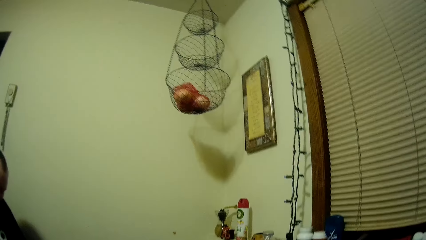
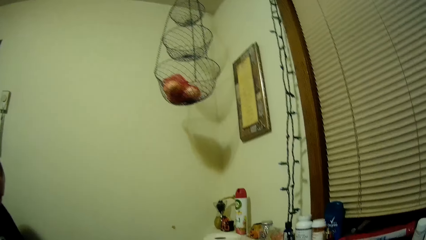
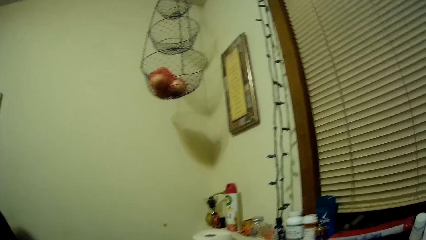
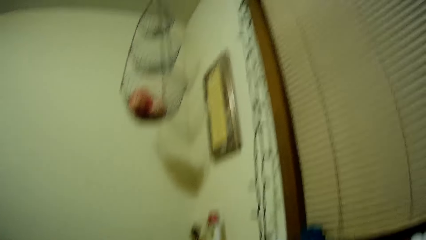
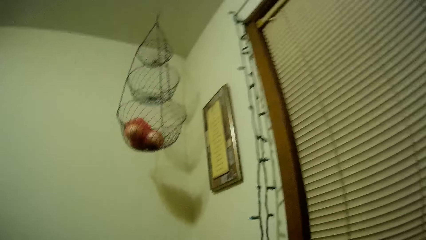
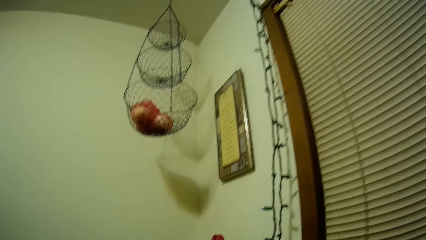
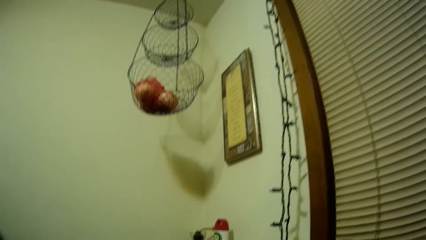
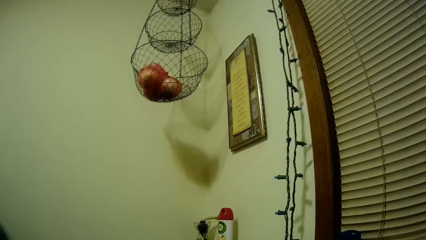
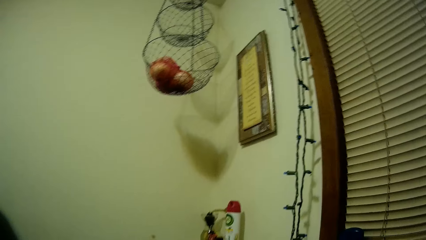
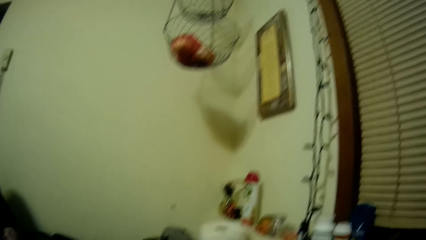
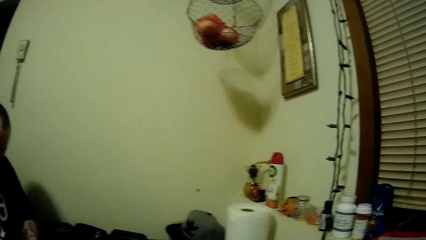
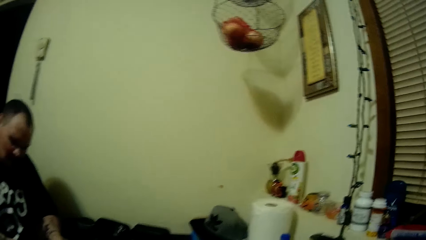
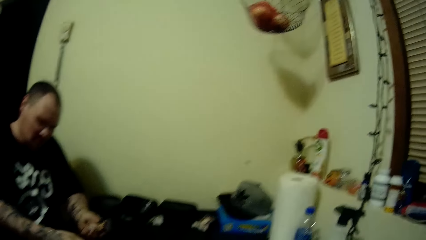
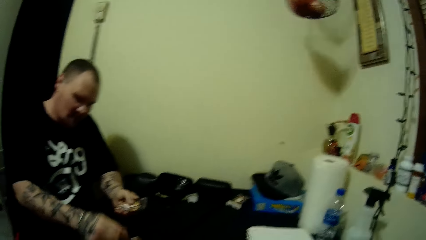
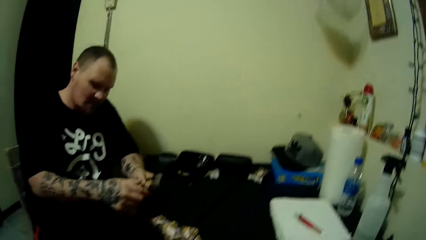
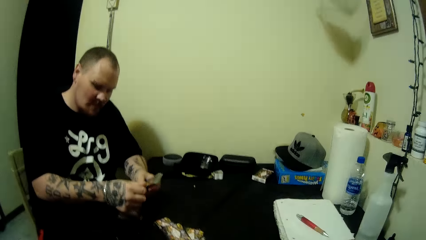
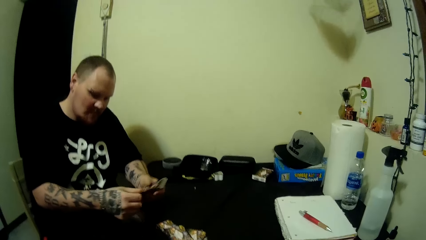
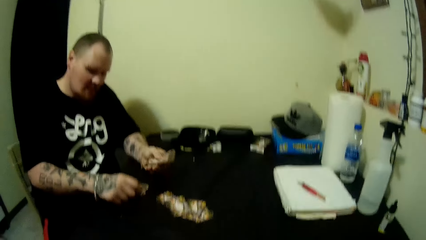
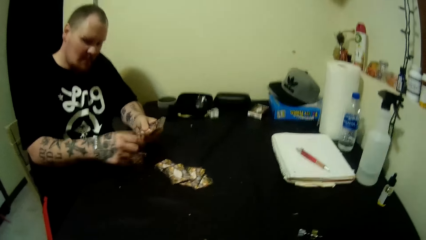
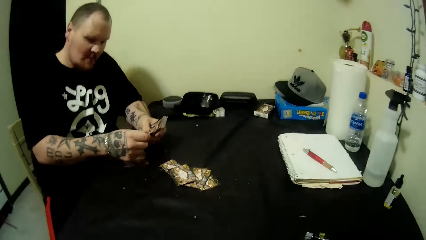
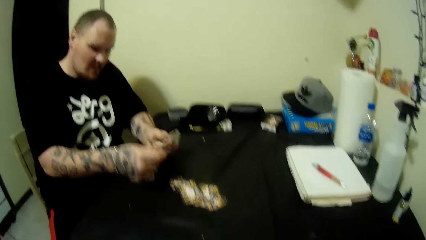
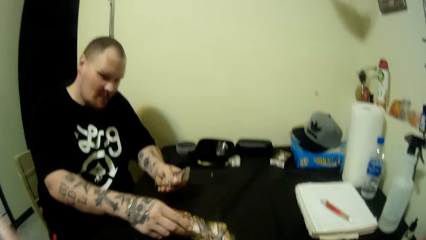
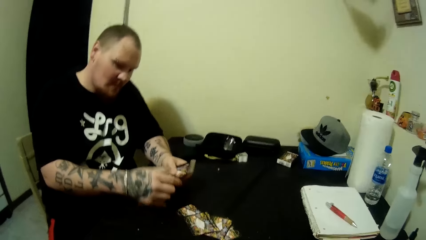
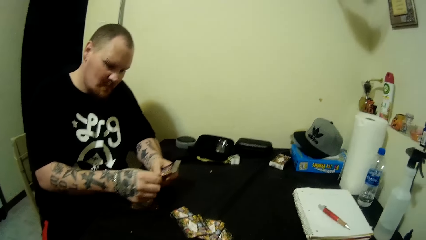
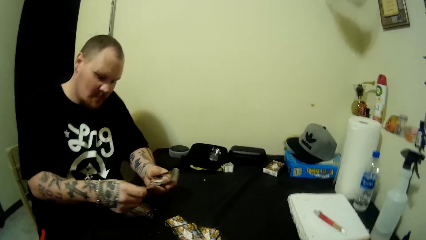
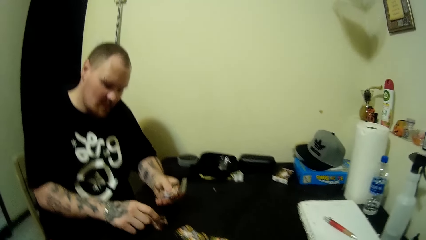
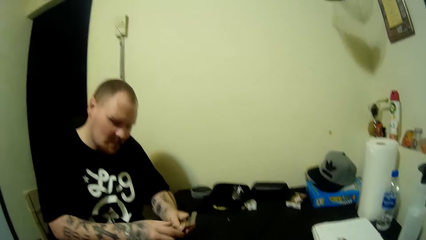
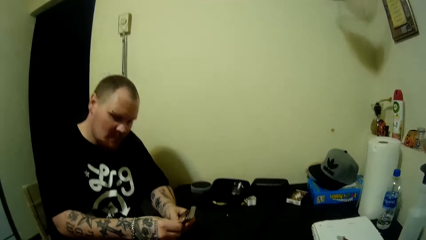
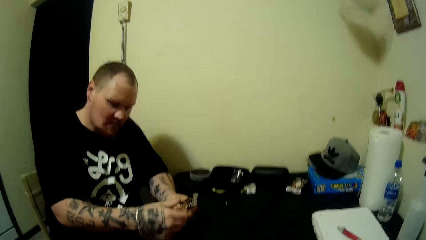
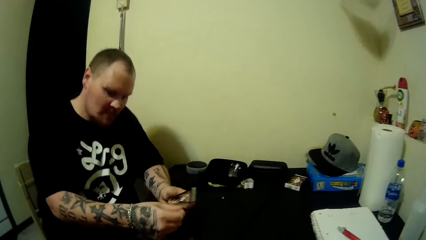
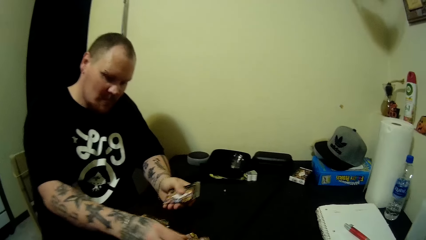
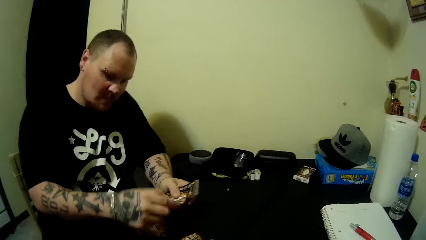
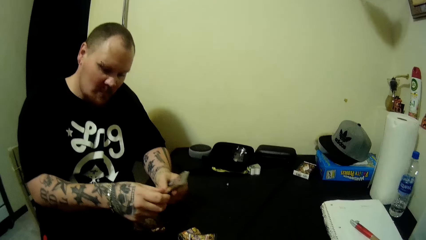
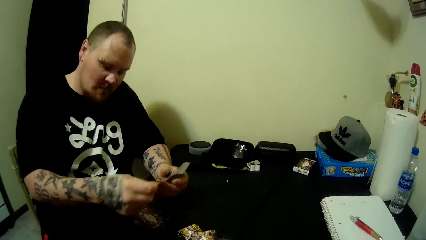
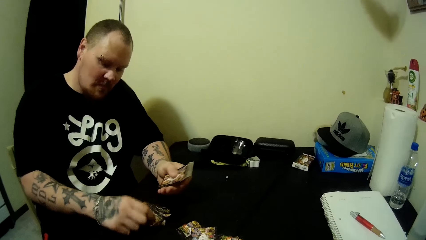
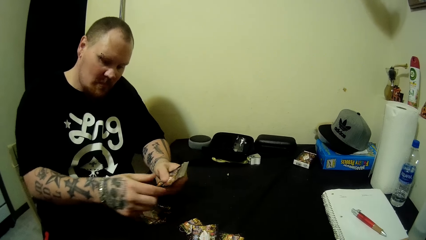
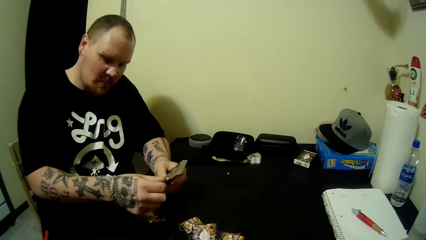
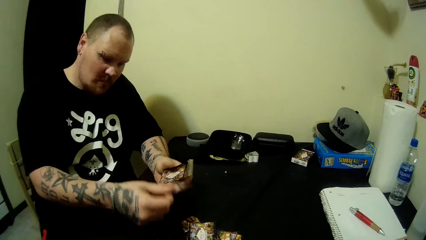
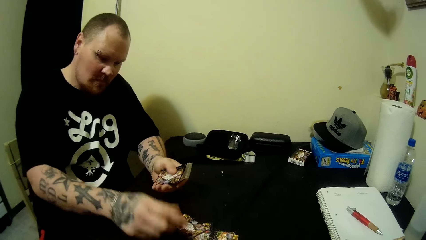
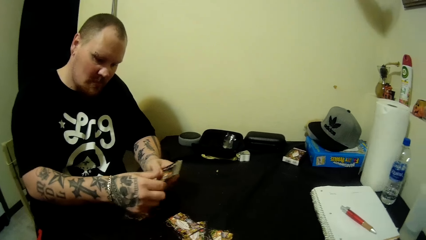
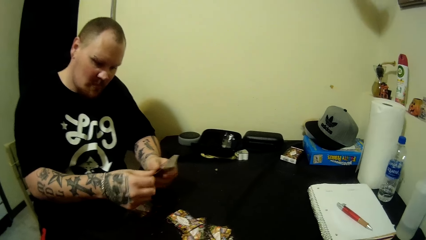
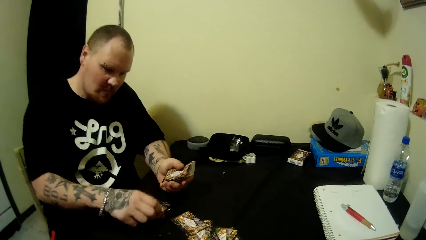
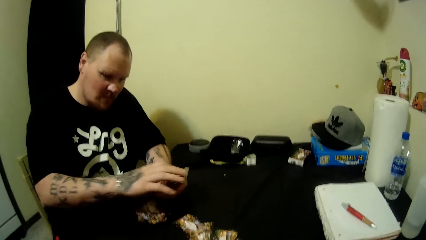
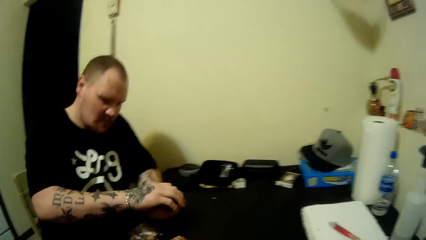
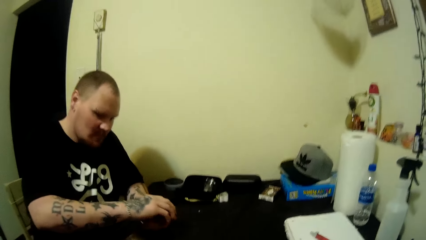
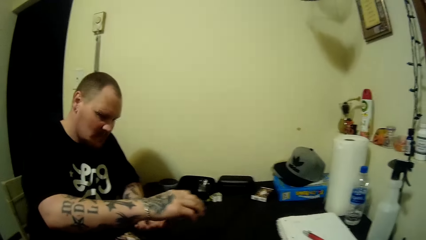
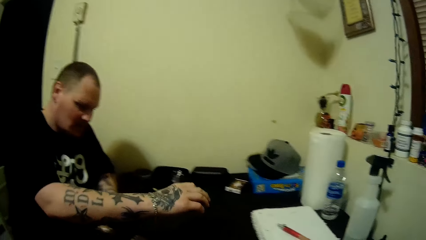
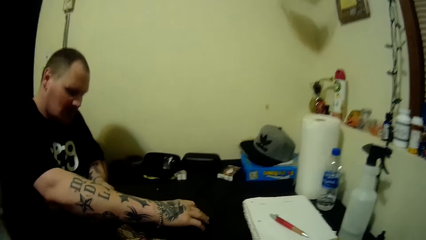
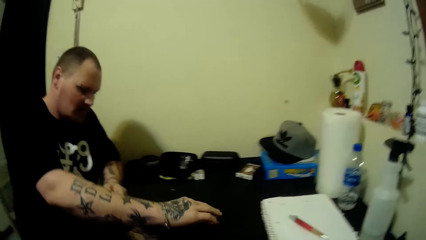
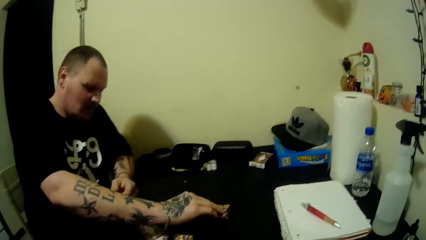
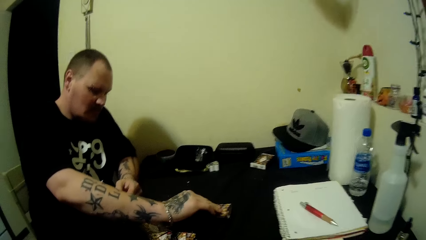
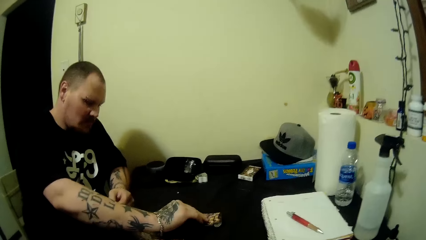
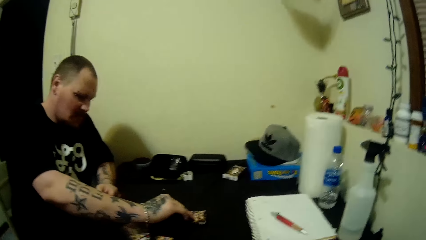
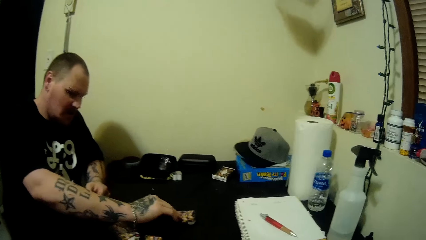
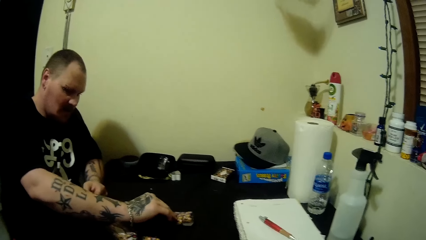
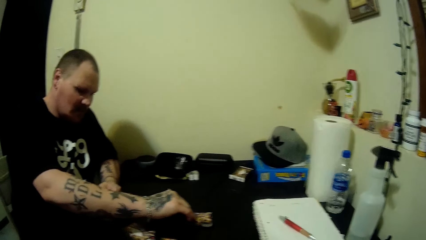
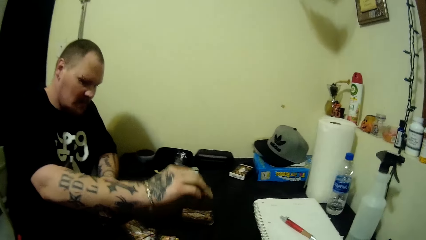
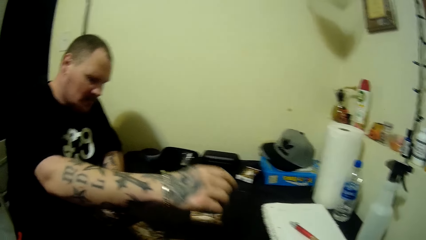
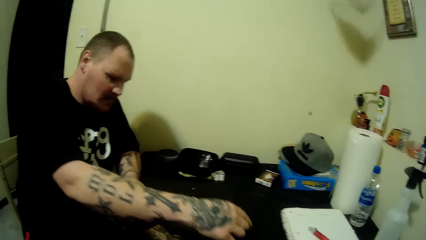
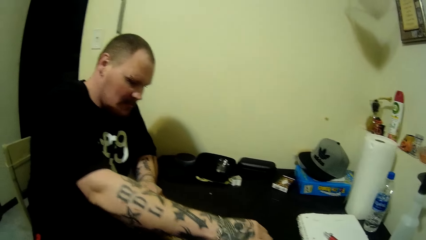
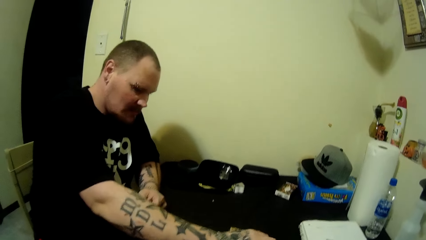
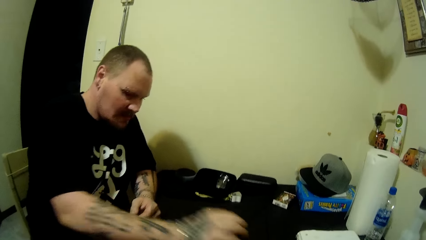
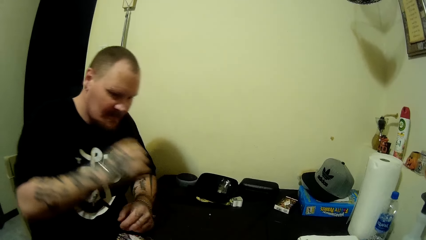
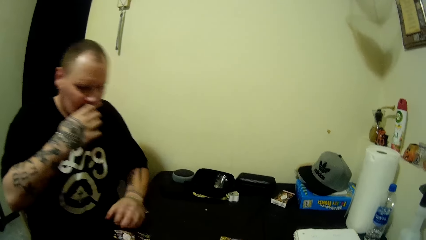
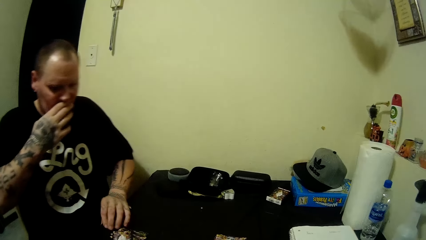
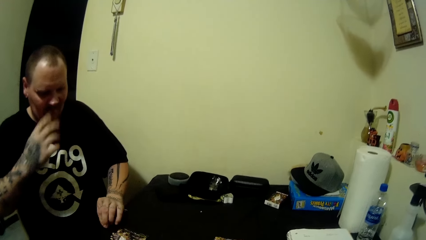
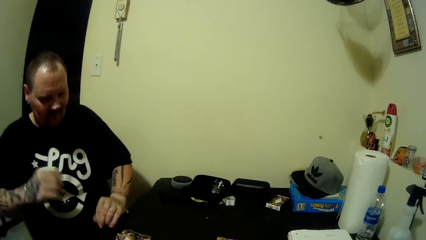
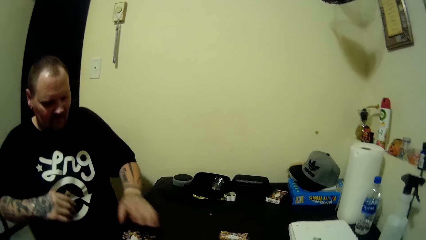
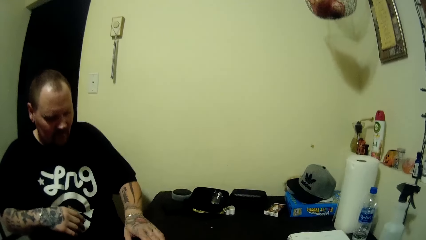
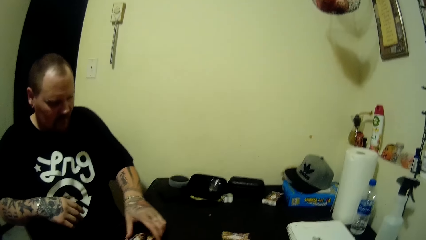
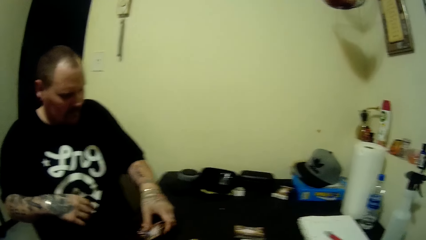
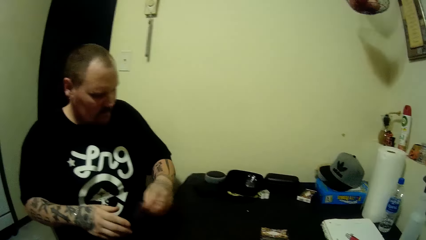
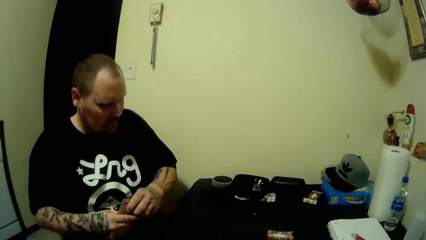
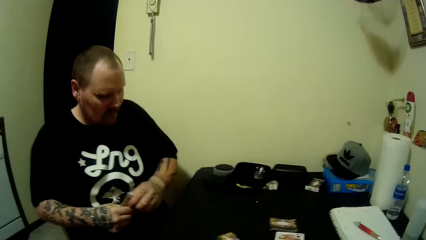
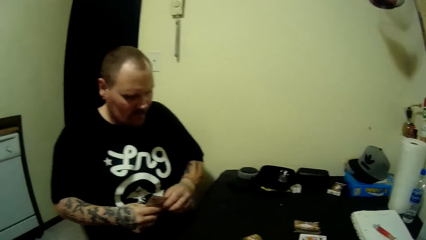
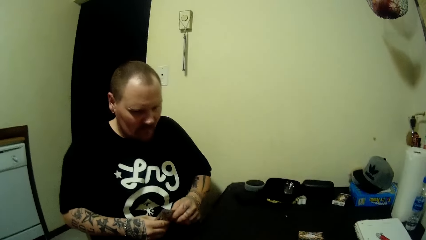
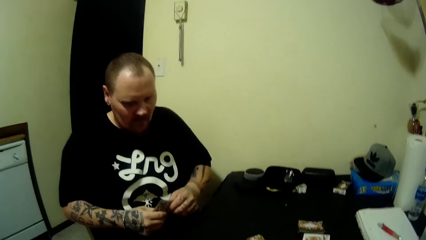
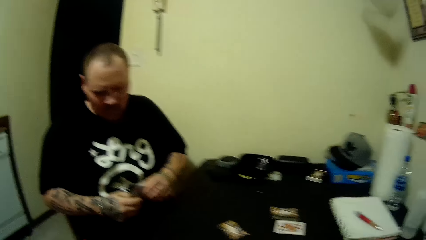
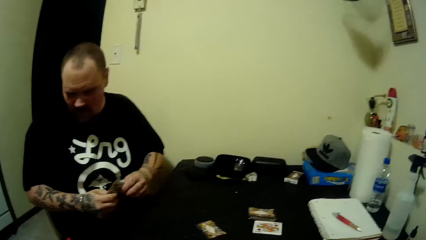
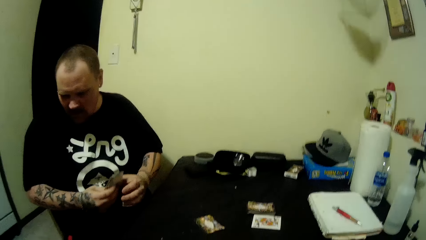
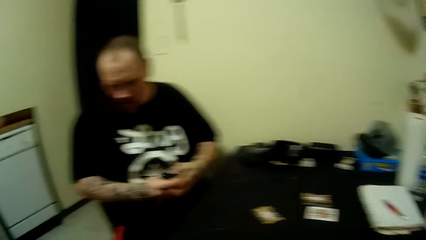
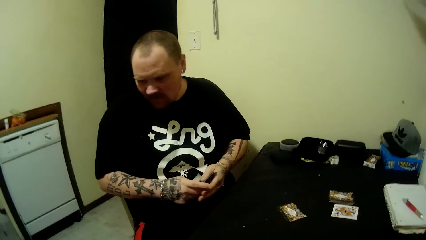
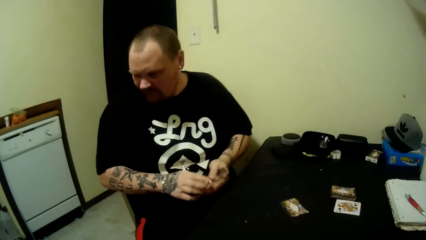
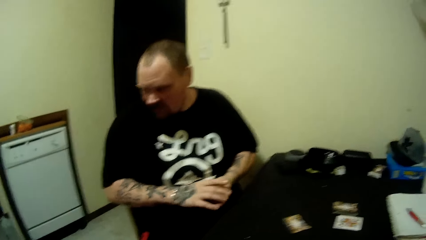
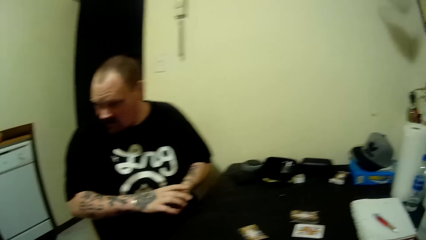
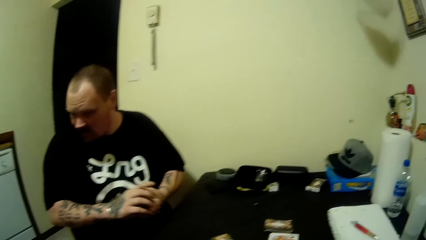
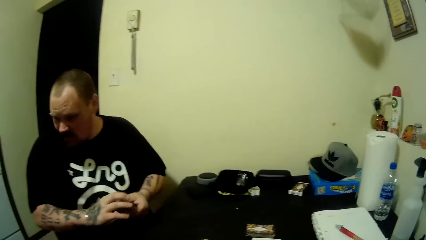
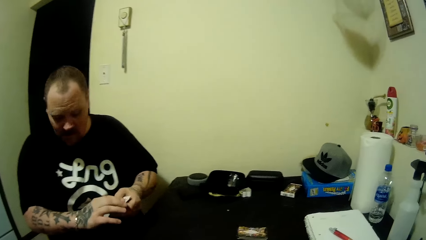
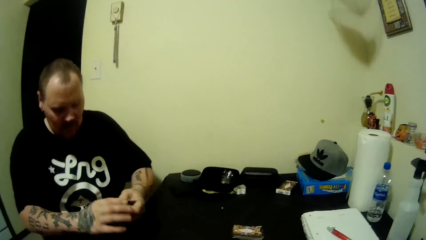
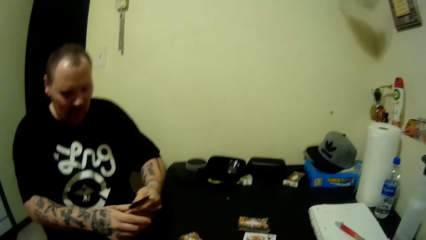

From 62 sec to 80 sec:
A man distributes the card. The man puts the card on the table. The man keeps the rest of the card. The man distributes the card, moves around, and looks around.
